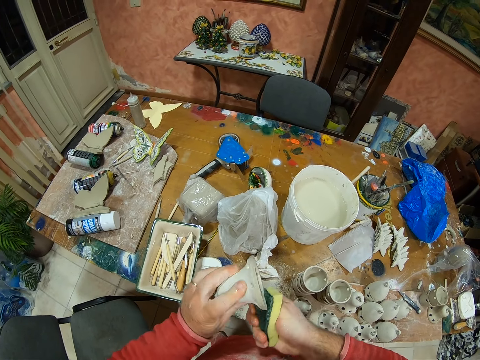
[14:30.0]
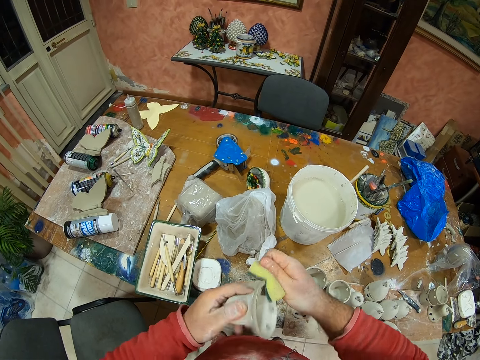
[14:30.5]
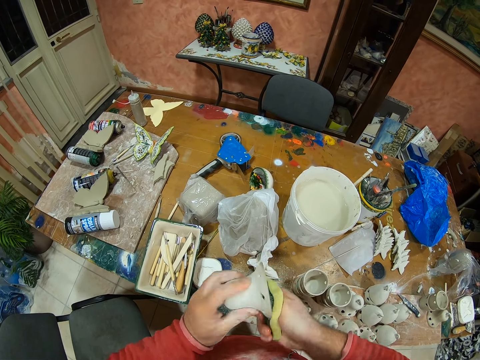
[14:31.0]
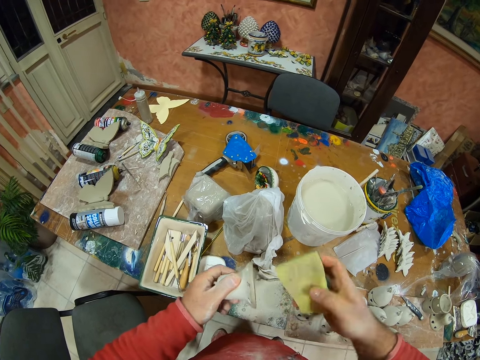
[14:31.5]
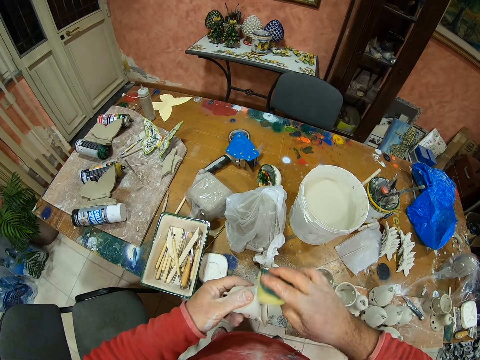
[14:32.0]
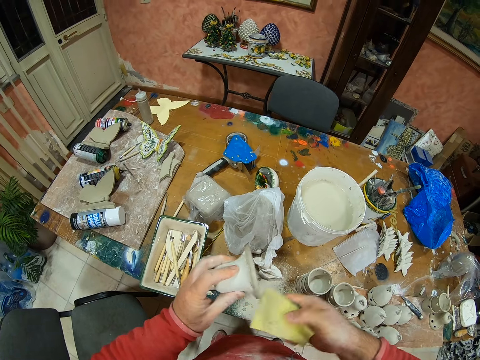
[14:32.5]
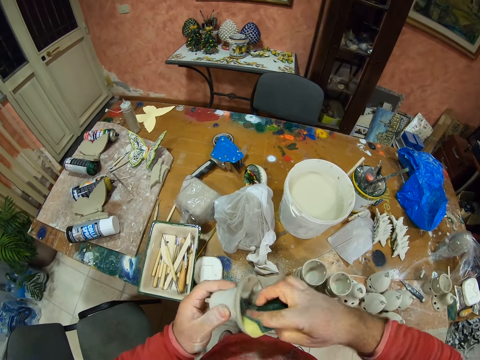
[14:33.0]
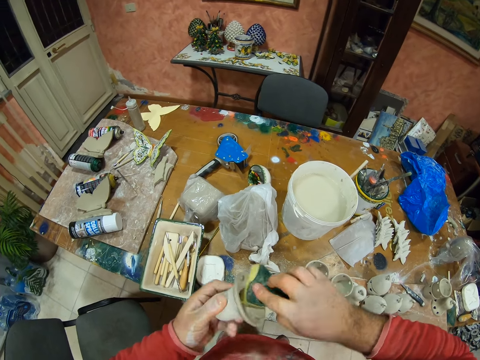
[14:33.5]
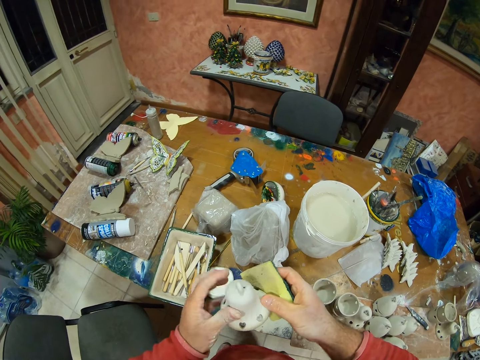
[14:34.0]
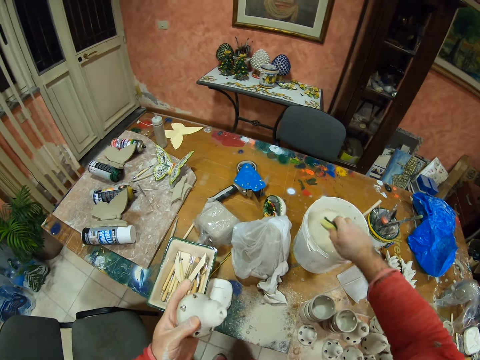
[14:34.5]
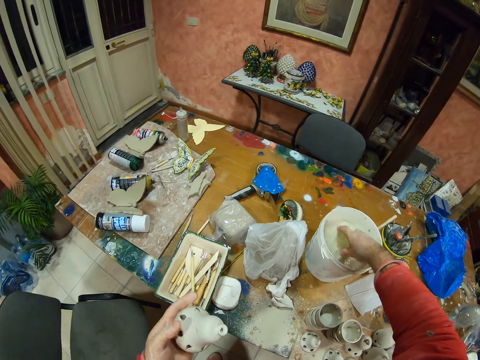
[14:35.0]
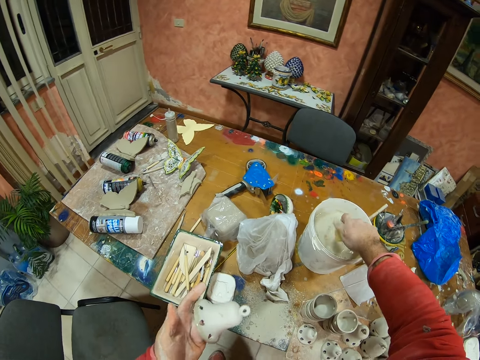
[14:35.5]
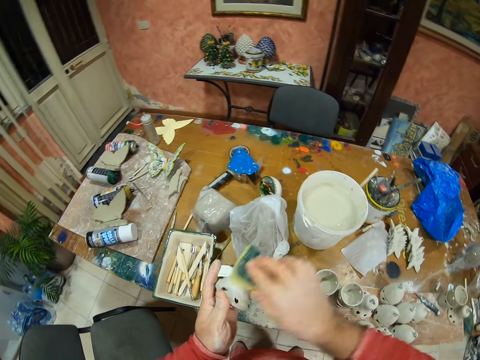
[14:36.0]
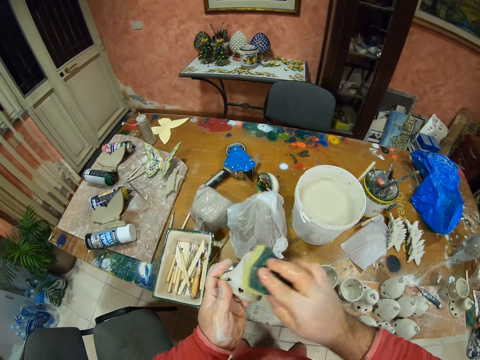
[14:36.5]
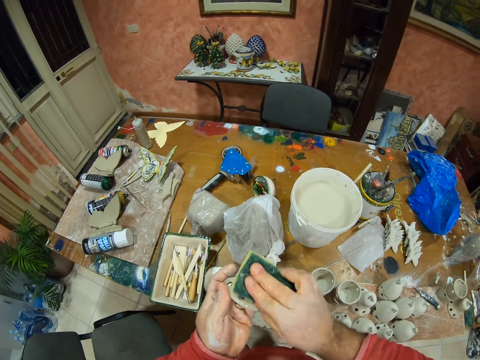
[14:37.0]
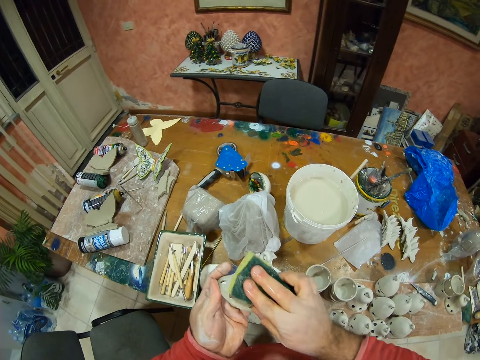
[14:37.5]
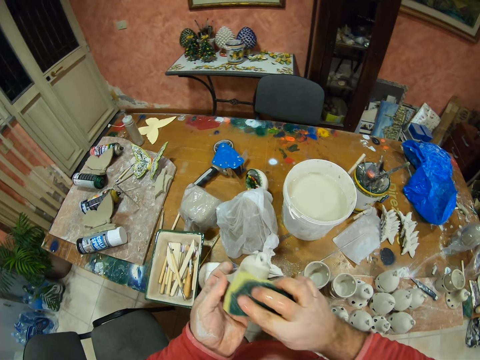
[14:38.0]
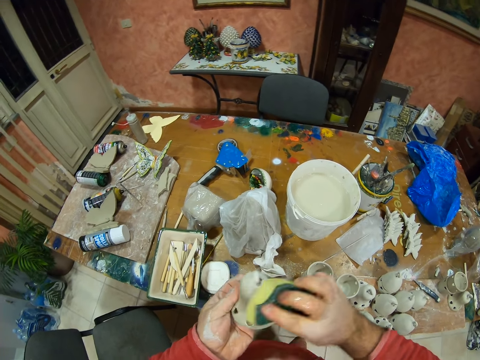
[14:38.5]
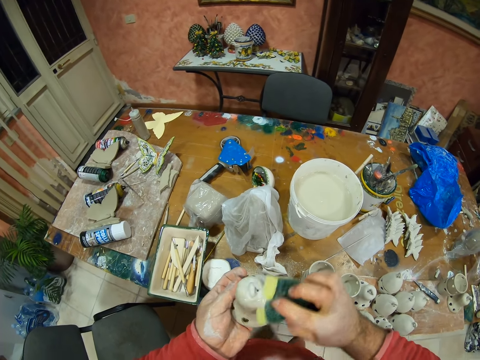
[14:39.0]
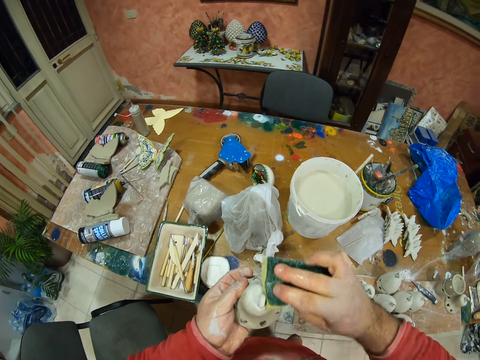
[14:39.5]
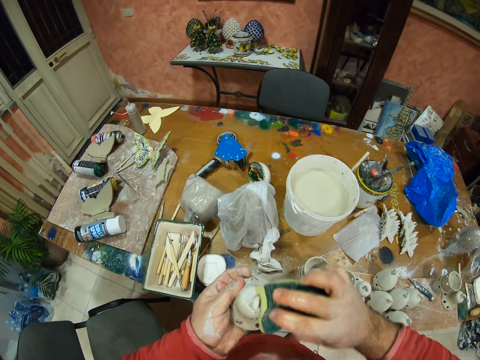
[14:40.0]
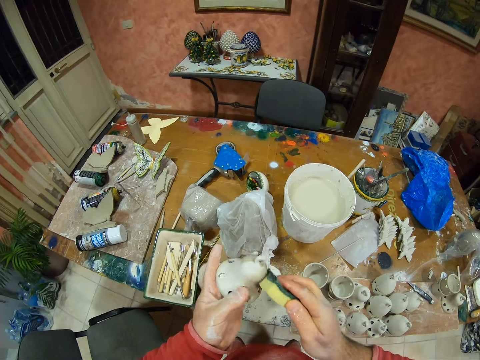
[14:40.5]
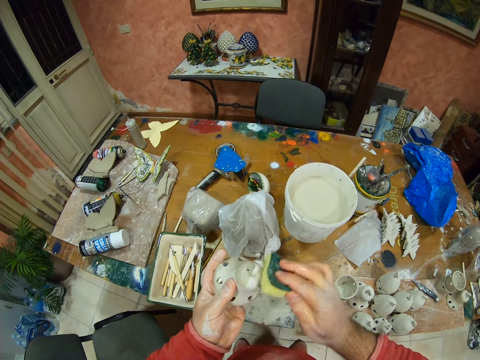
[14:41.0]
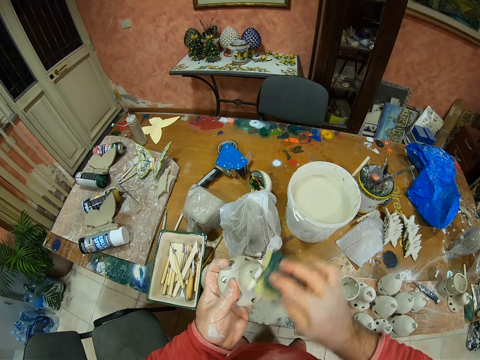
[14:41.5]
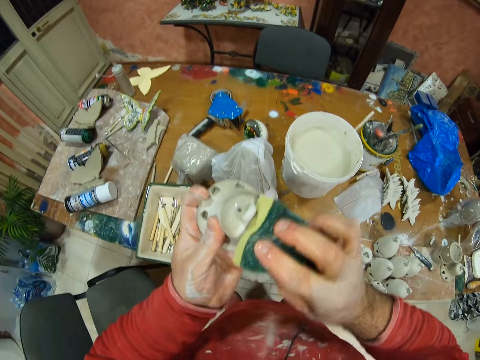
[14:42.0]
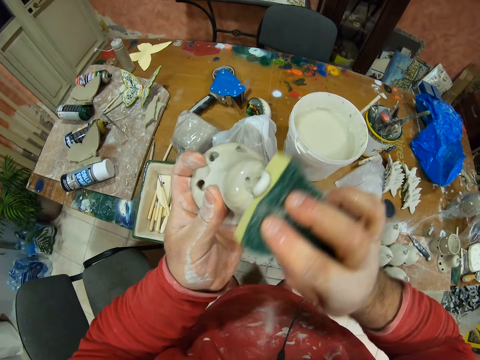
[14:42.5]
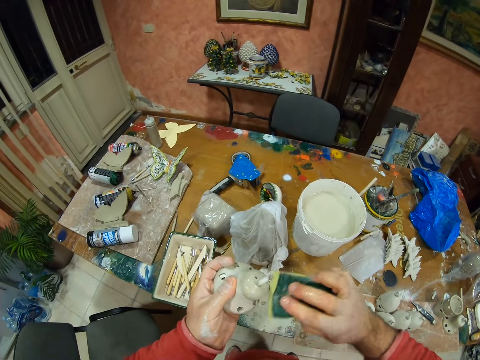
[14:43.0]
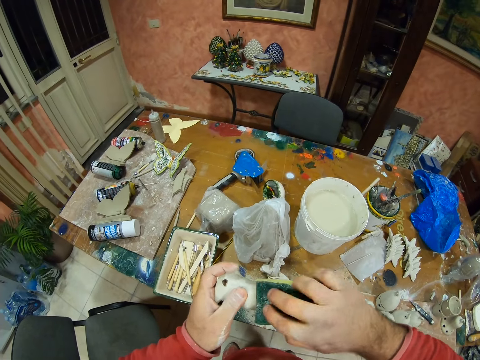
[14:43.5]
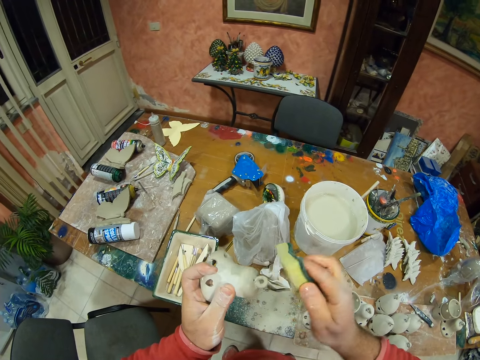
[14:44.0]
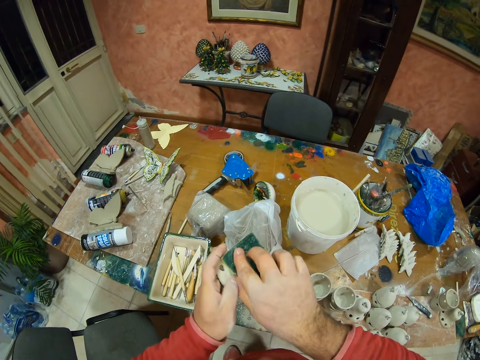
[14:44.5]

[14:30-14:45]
The camera wearer dips the sponge in the water bucket. They squeeze water from the sponge and wipe the pottery with the sponge.

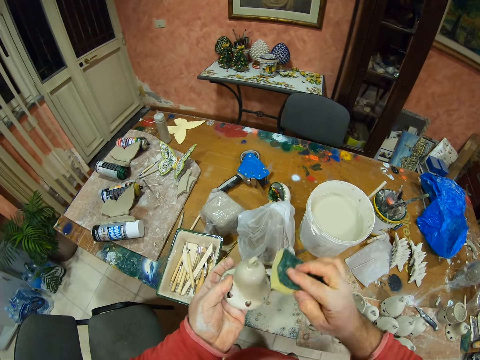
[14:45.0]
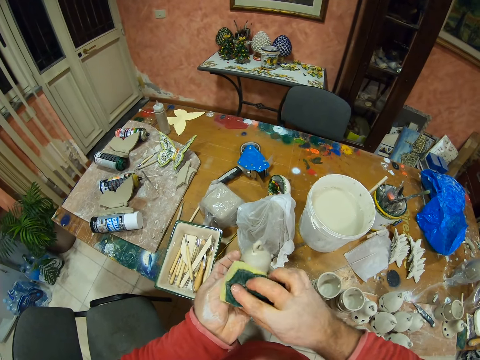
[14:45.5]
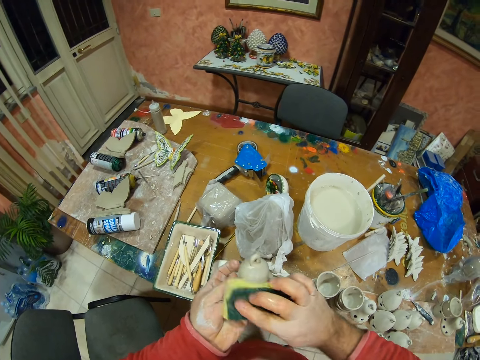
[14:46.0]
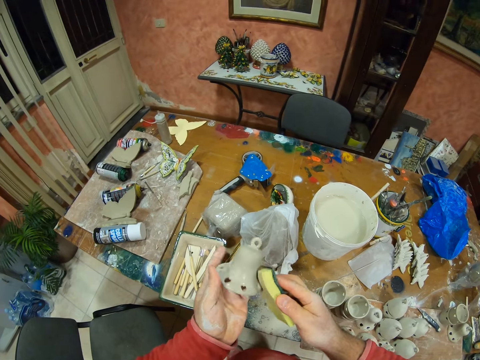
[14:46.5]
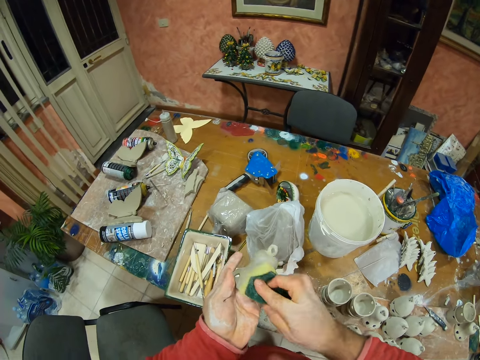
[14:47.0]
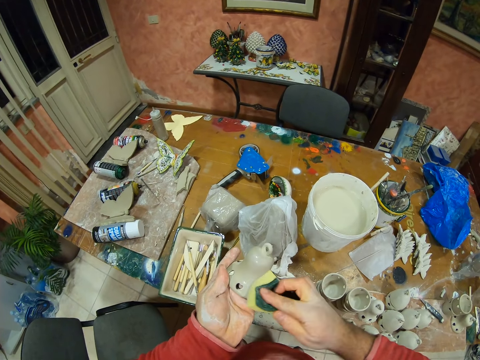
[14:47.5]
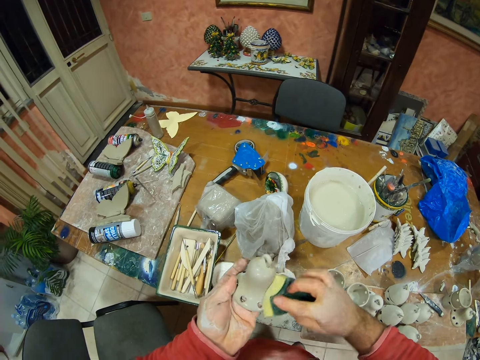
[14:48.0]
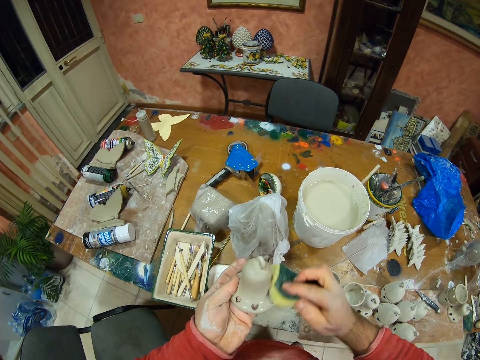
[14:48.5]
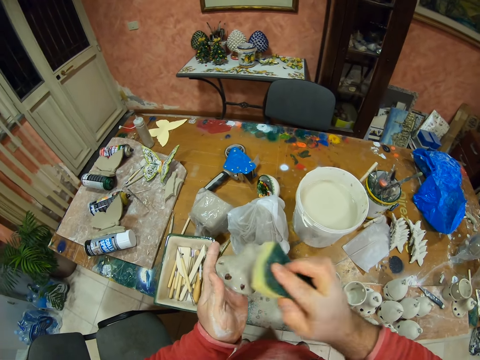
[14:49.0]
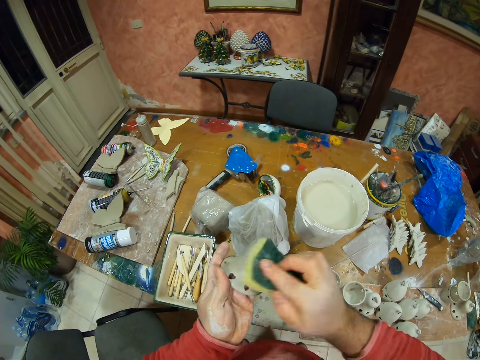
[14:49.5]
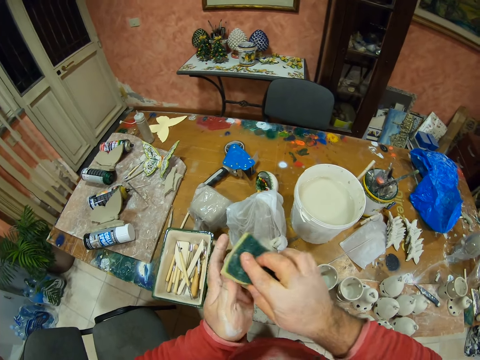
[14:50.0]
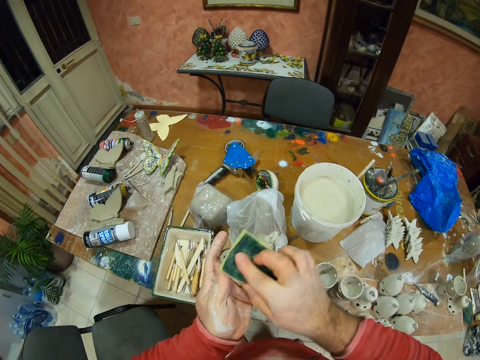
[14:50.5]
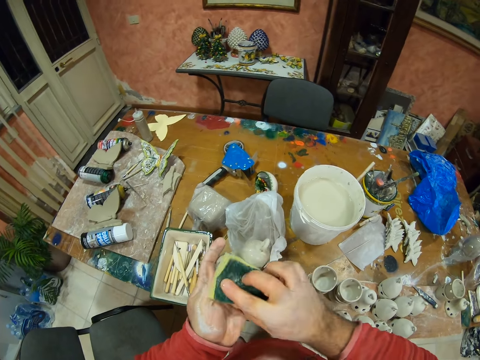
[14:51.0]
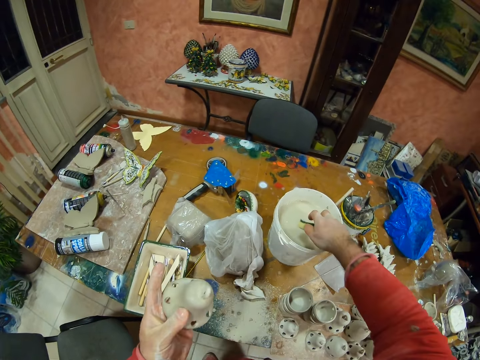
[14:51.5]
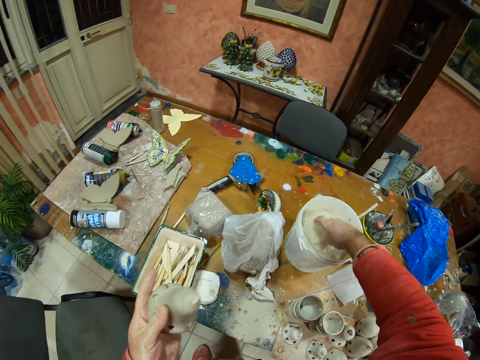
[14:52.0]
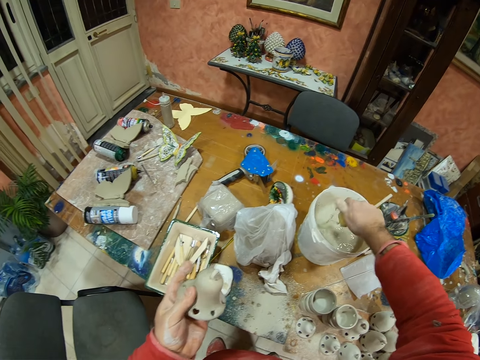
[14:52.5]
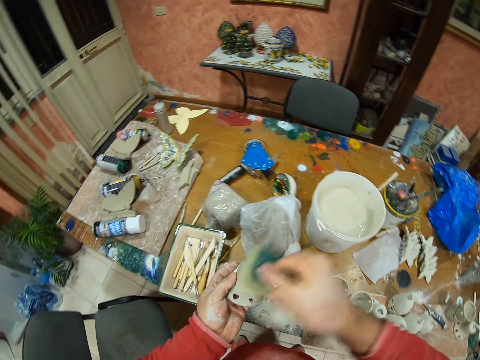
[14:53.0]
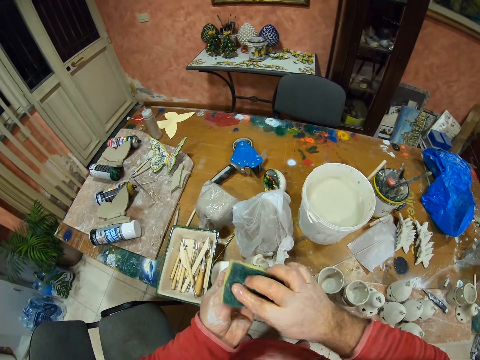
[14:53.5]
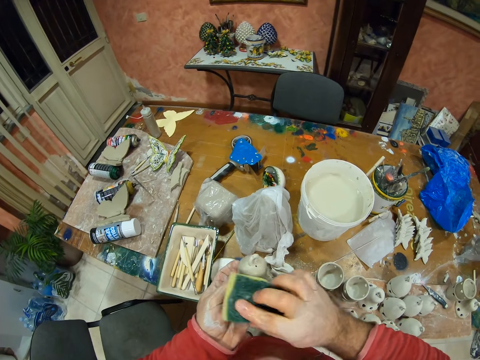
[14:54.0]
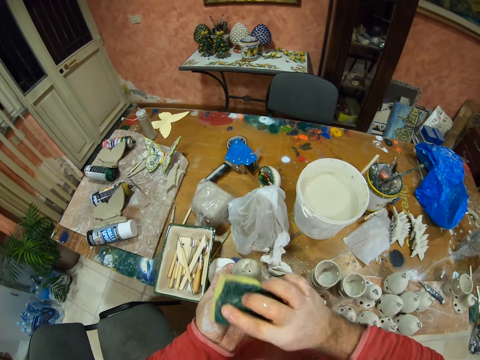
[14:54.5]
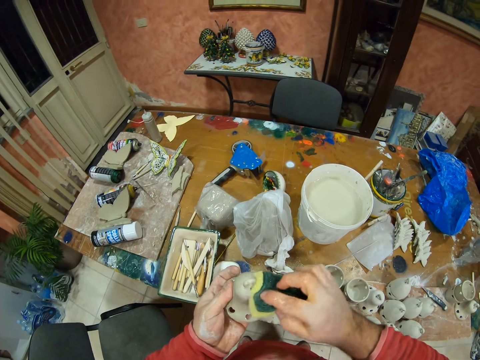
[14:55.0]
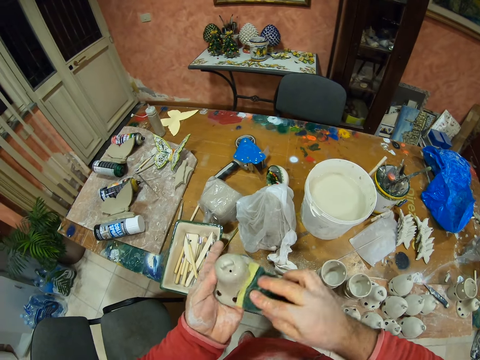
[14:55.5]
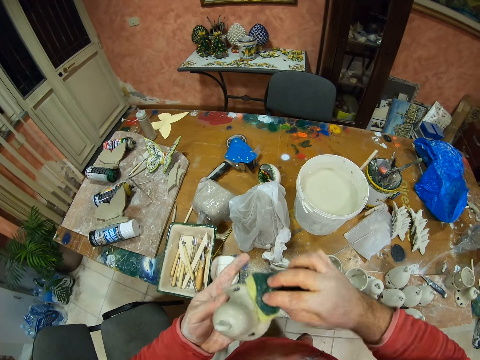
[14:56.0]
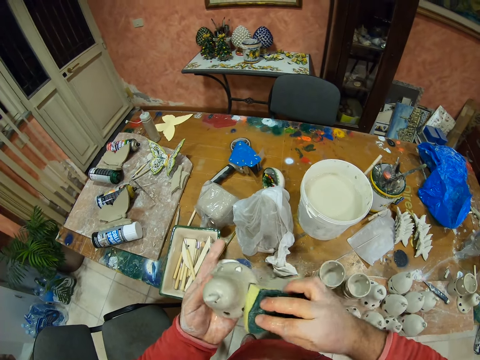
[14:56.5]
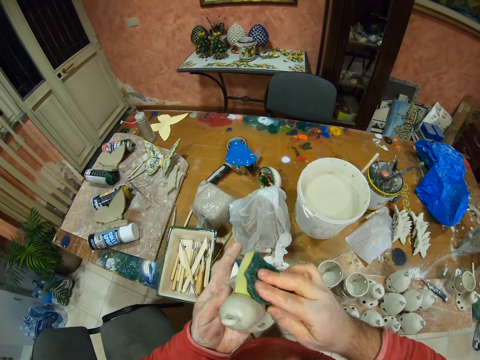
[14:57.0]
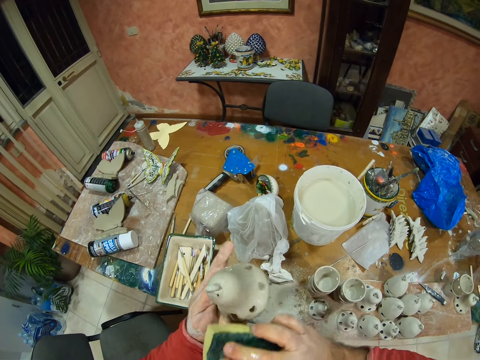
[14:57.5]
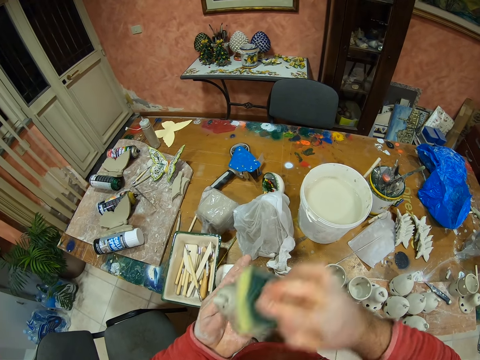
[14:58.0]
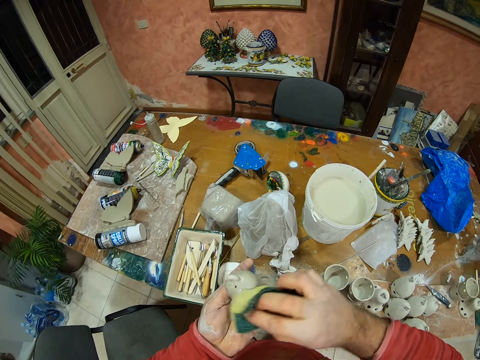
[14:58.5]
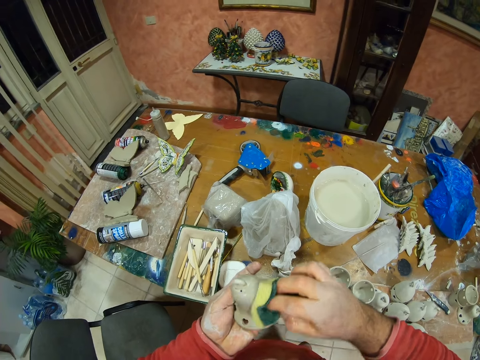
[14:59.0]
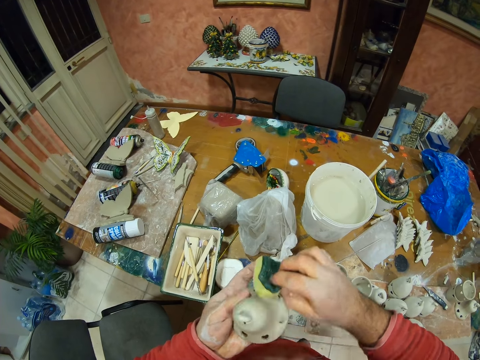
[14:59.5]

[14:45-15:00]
The camera wearer dips the sponge in the water bucket. They squeeze water from the sponge and wipe the pottery with the sponge.
